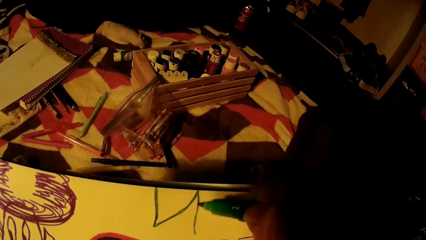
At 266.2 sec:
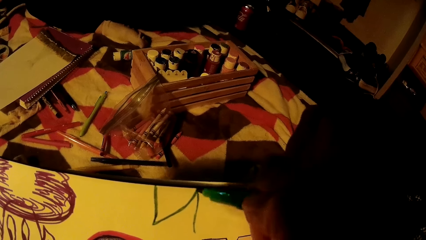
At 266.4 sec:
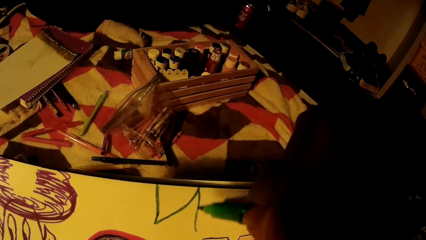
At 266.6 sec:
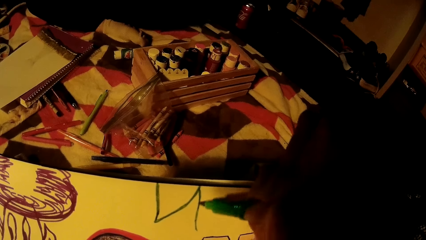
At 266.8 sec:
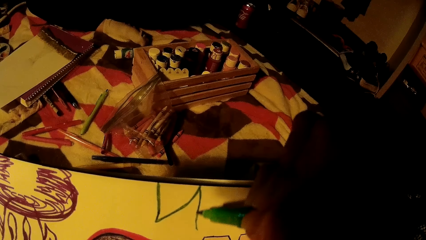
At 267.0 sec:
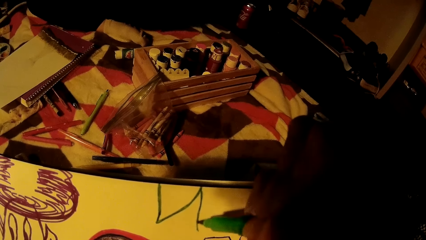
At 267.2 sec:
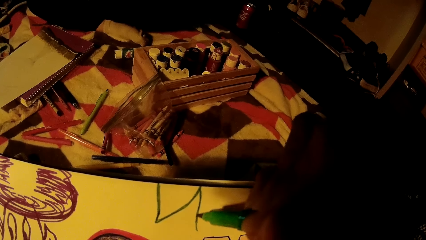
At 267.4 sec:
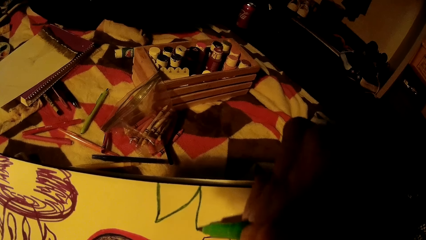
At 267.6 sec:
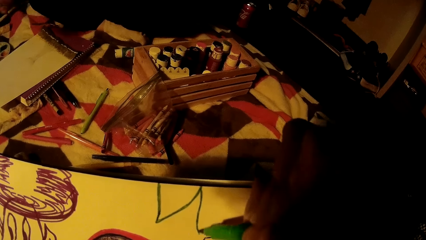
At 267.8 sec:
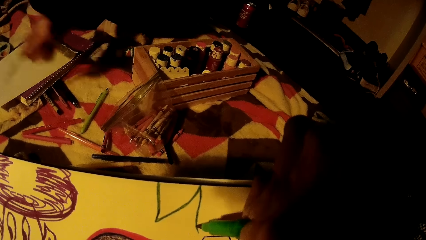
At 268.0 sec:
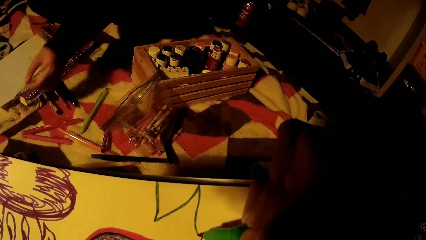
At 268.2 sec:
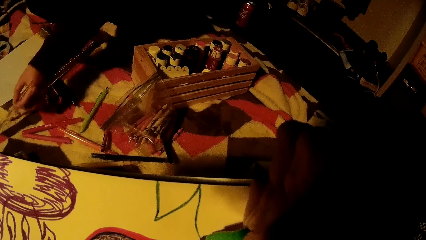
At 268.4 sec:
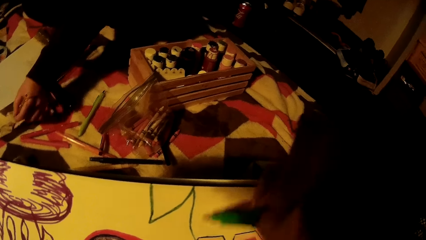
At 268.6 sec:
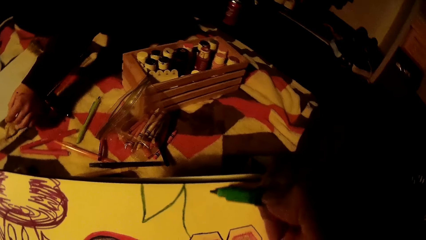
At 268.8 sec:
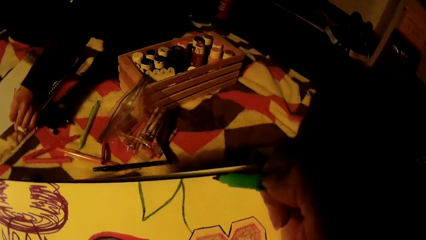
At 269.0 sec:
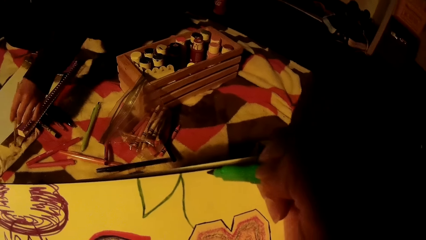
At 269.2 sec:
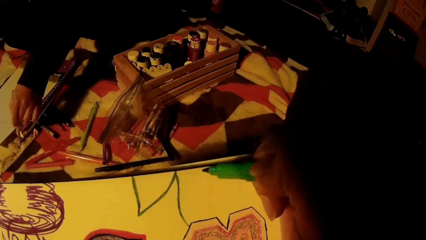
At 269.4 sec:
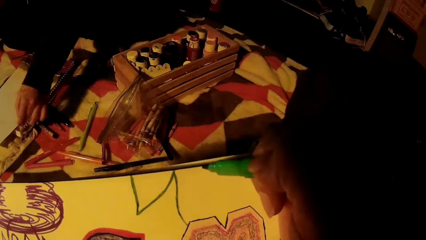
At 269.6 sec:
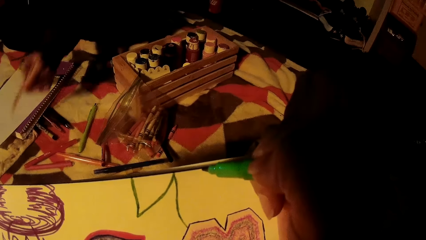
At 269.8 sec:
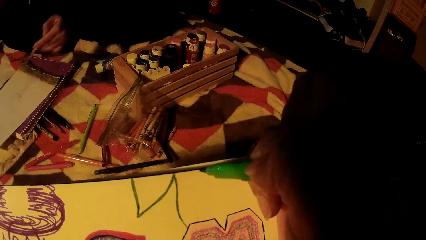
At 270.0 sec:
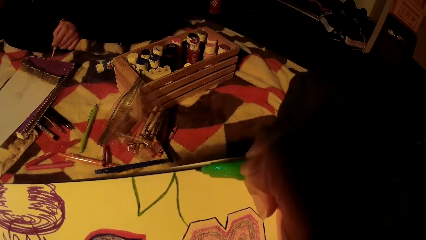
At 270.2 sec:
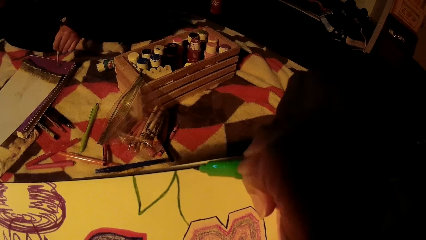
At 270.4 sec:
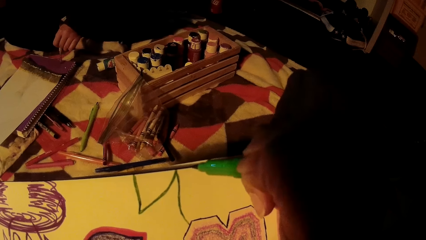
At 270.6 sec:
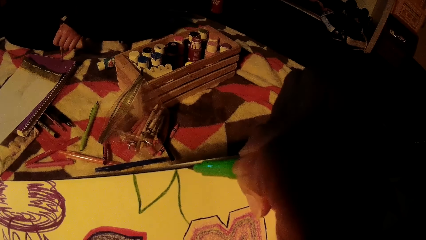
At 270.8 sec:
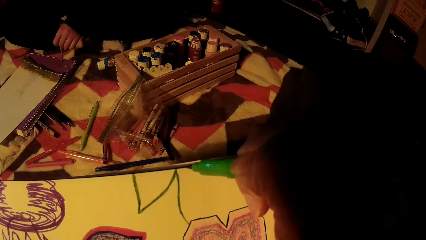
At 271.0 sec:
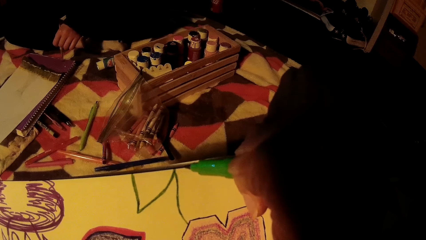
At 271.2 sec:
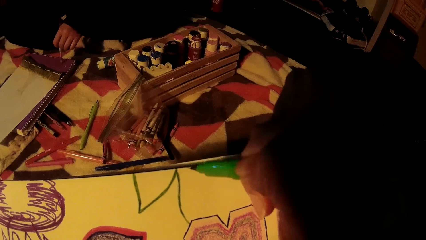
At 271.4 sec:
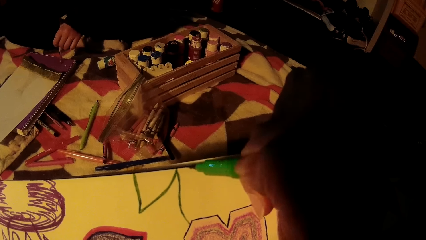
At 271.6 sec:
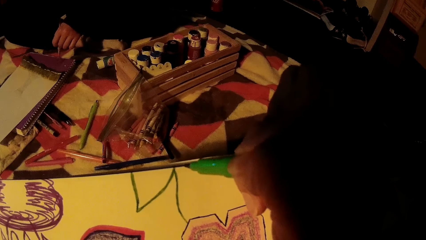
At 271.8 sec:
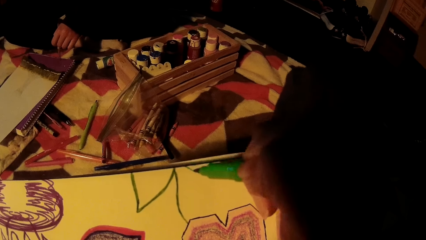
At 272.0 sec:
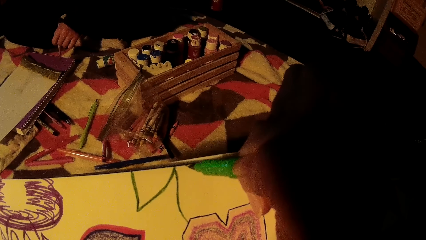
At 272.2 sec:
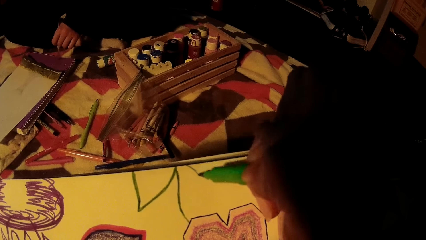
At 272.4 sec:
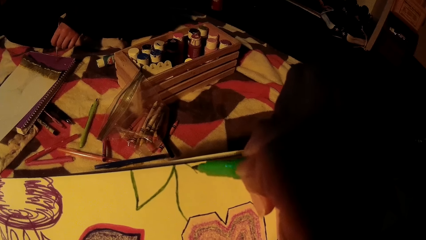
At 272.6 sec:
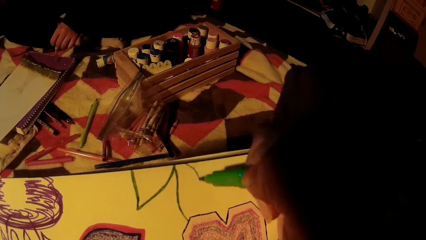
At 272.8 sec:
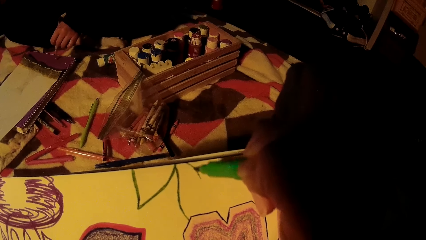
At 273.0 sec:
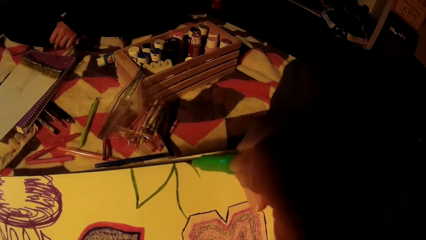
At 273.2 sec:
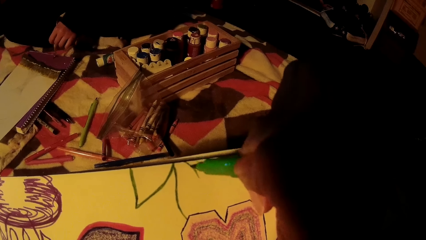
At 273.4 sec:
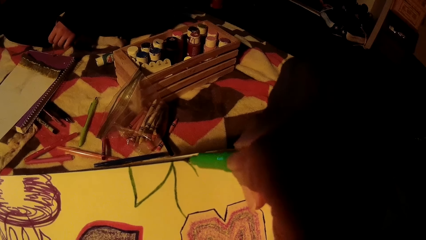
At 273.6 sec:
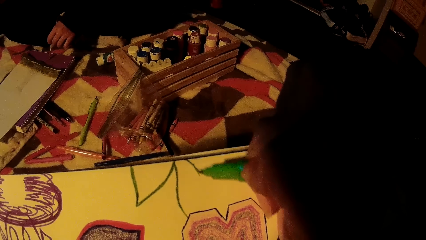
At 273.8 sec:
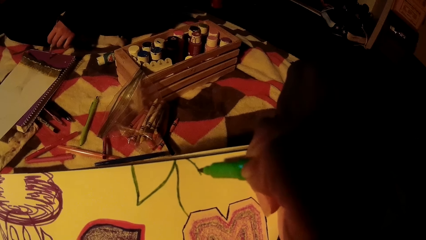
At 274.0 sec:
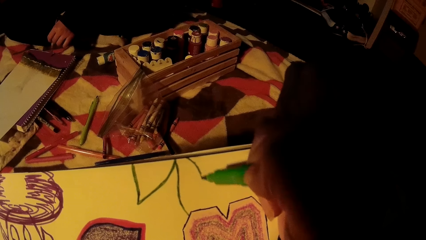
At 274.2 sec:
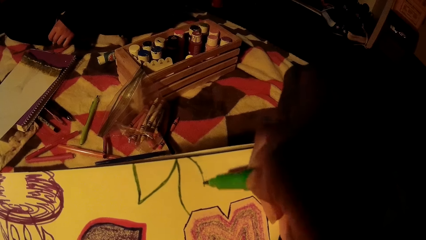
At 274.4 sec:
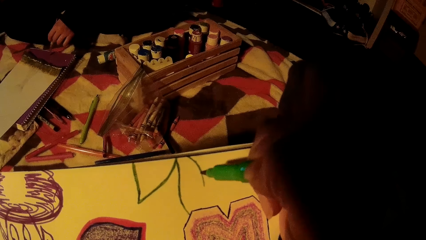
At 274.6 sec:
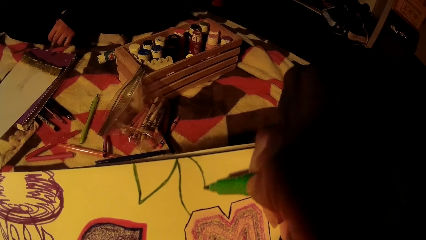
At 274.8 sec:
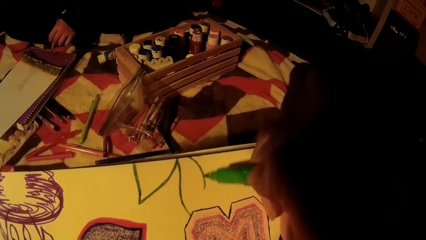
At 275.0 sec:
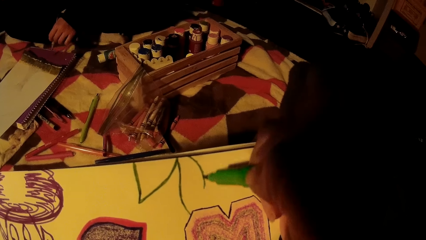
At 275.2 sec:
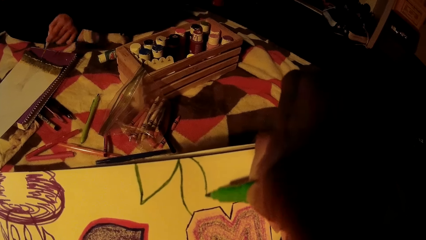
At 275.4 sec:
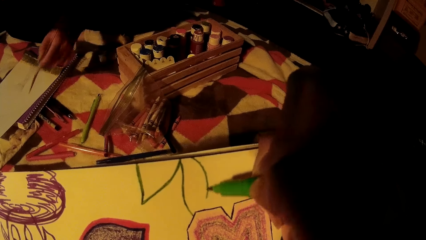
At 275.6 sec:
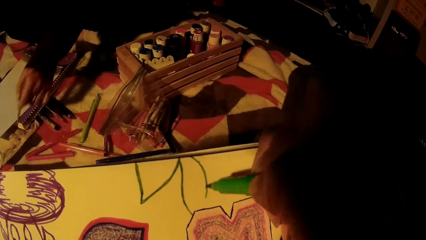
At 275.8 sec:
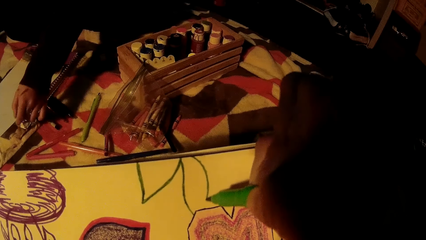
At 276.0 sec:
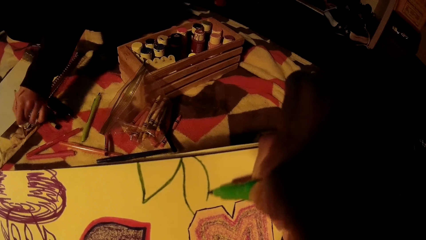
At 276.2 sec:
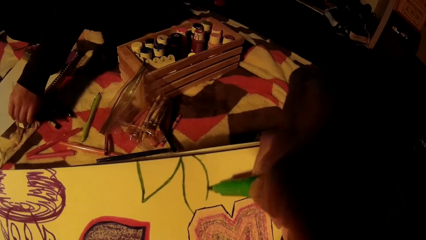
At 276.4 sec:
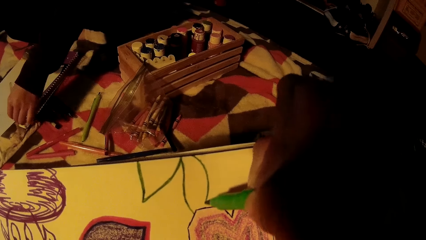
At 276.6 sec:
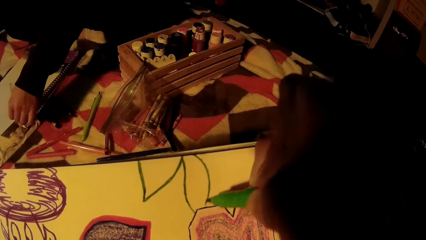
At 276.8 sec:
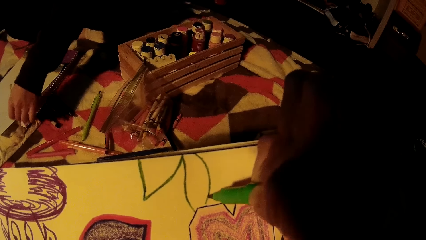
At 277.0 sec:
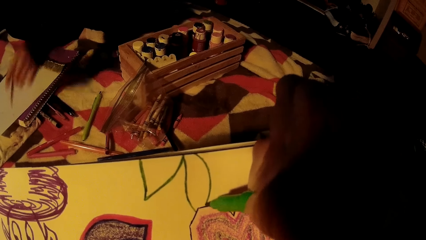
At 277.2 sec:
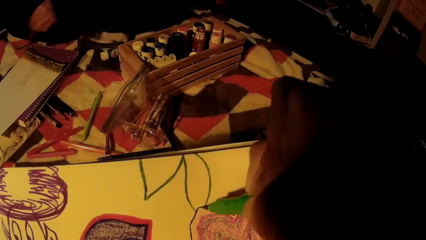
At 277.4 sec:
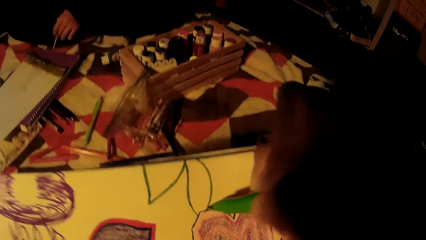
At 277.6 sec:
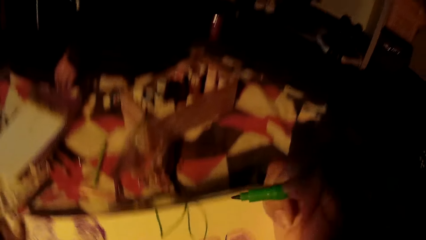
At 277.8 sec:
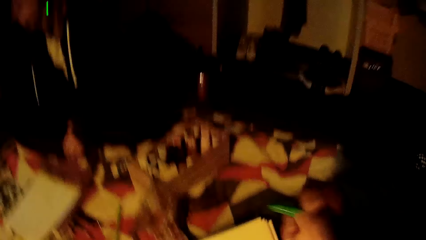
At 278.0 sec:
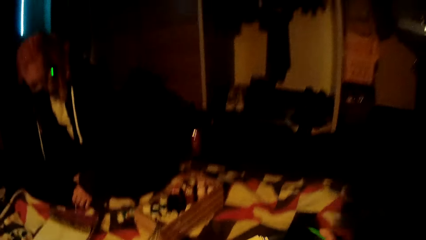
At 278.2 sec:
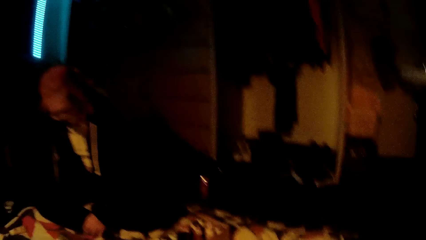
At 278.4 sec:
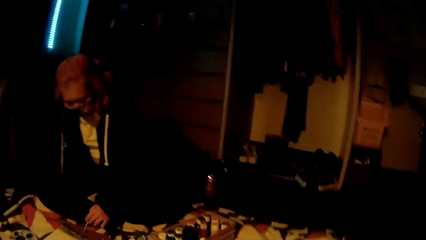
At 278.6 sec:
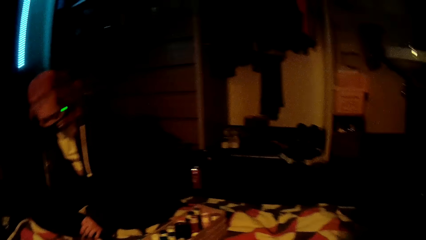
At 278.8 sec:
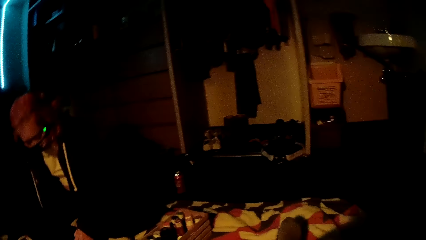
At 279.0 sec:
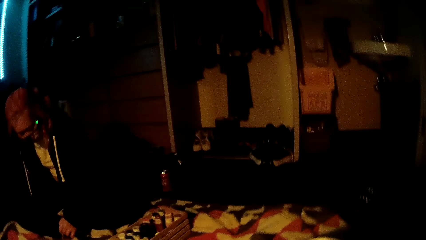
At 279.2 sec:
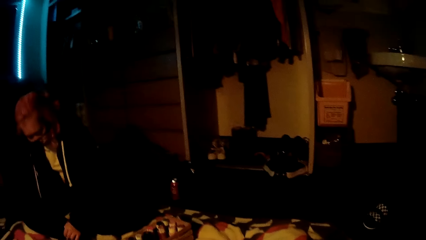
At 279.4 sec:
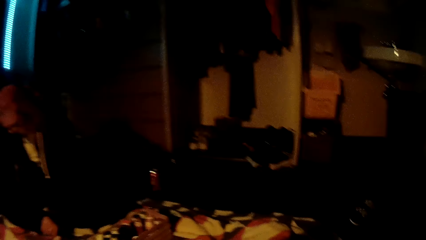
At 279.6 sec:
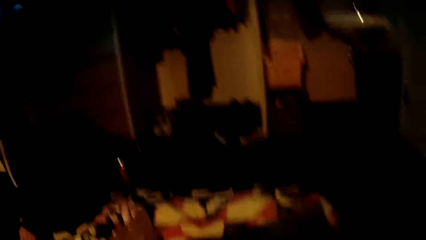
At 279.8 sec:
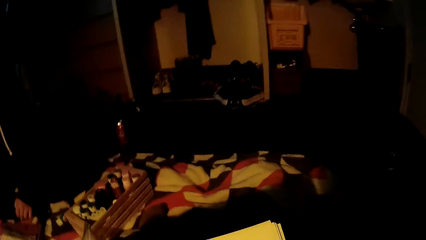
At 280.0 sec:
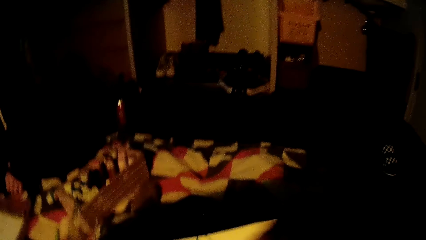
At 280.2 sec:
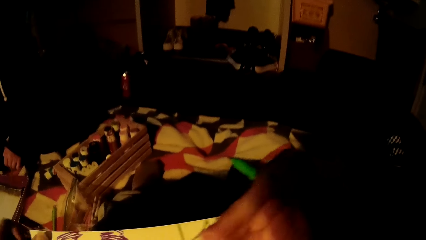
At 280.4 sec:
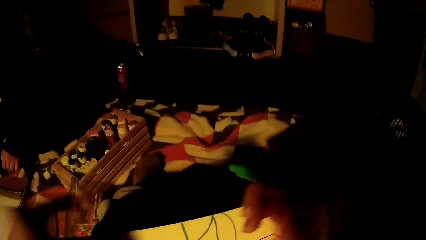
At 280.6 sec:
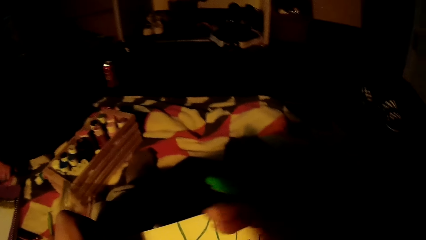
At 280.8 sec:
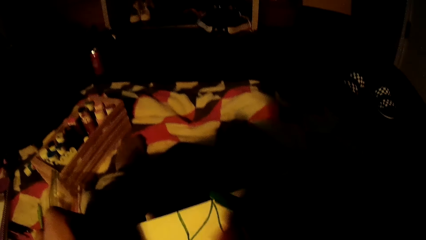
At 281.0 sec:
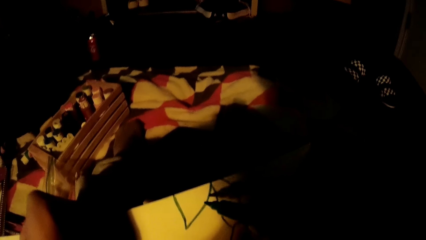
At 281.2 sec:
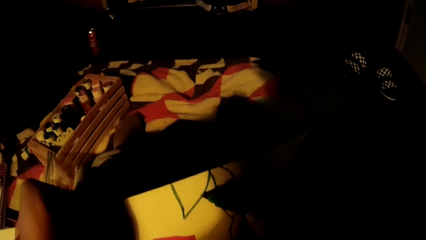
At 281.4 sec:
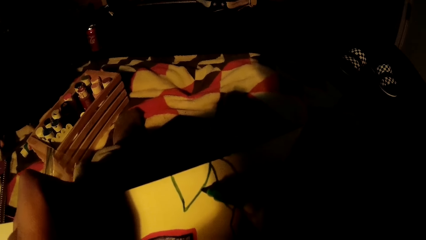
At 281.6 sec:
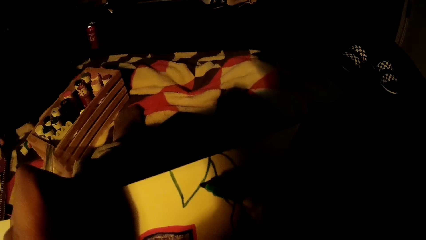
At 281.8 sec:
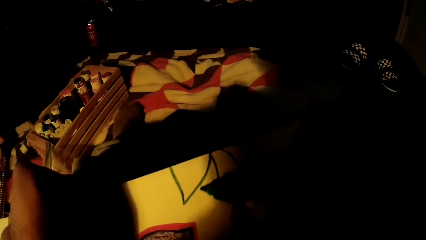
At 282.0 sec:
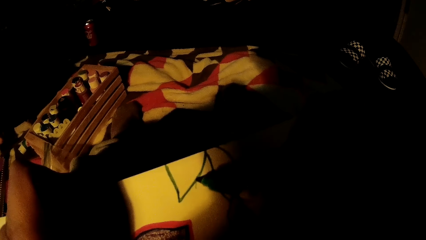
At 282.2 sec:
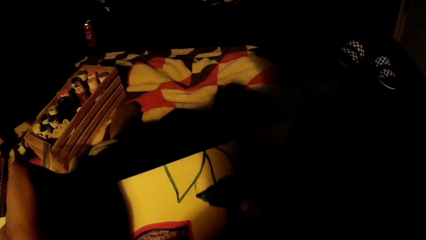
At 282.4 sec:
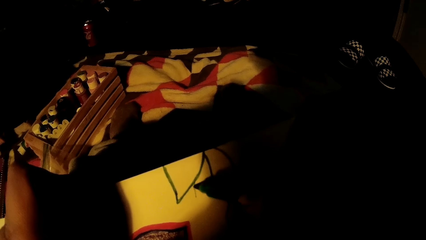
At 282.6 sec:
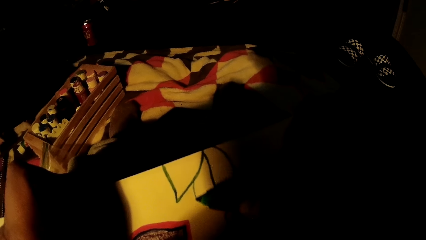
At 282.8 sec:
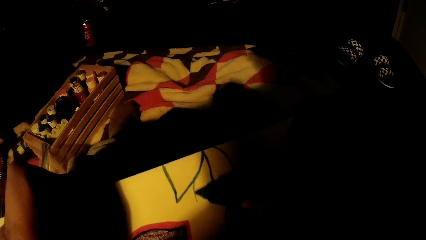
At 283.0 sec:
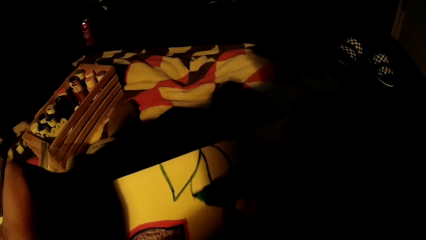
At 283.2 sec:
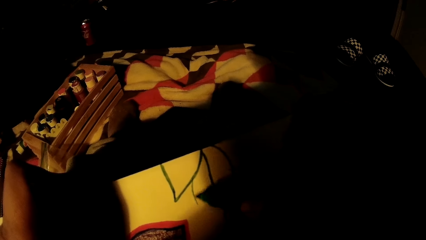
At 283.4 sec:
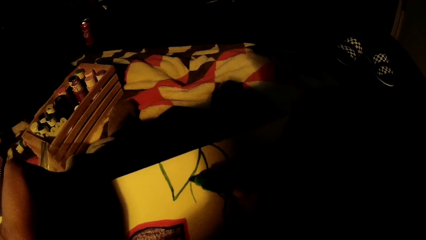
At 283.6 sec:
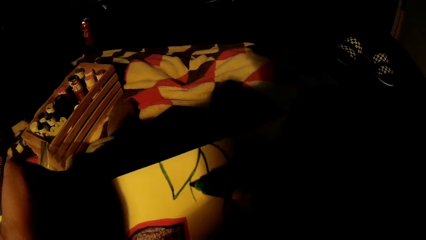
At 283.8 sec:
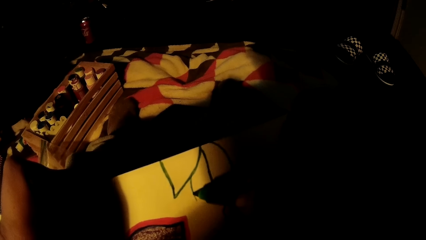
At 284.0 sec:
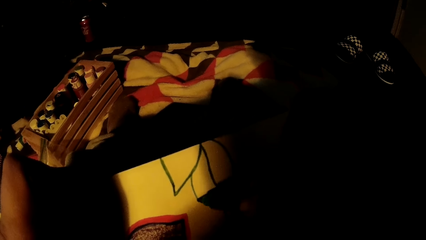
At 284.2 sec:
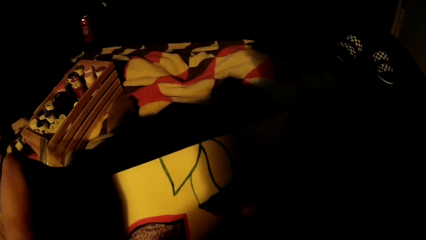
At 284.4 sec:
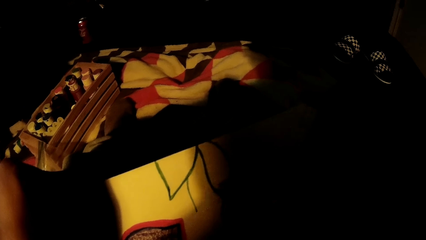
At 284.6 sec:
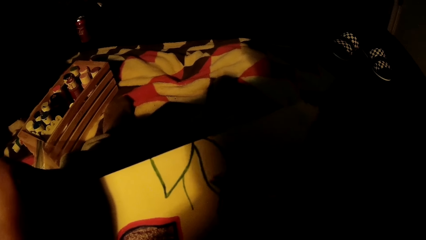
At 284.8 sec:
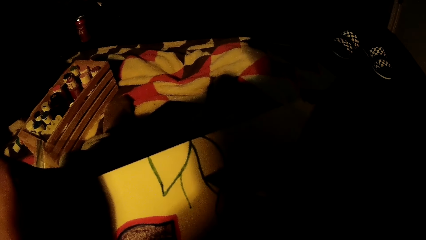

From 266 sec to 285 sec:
A woman rubs off paint from the paint brush on the piece of cloth on the bed again. The woman paints on the paper with the drawing brush in her left hand. The woman rubs off paint from the paint brush on the piece of cloth on the bed again. The woman paints on the paper with the drawing brush in her left hand. The camera wearer draws on the drawing book with the color pen.
